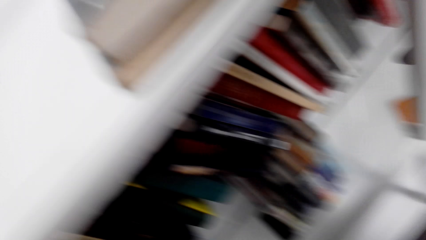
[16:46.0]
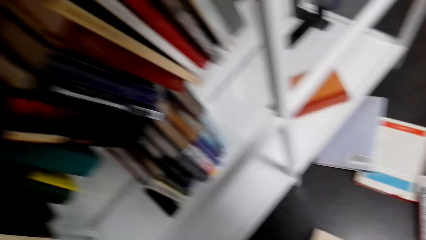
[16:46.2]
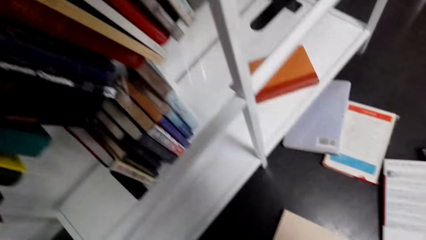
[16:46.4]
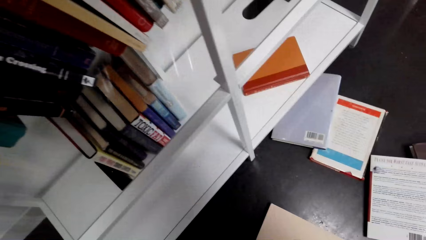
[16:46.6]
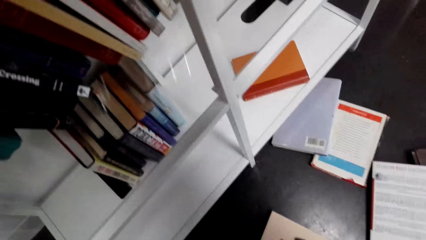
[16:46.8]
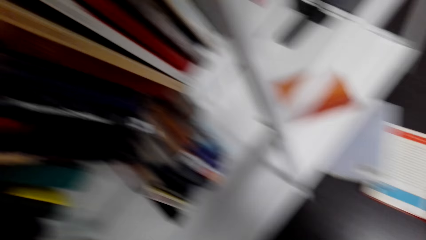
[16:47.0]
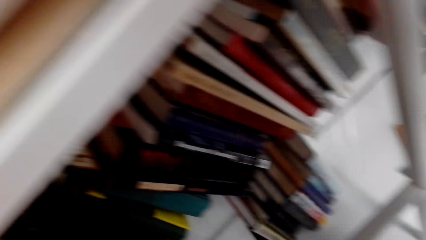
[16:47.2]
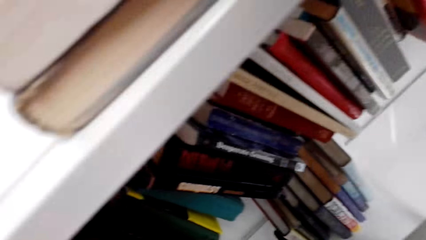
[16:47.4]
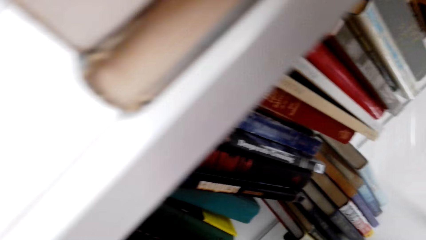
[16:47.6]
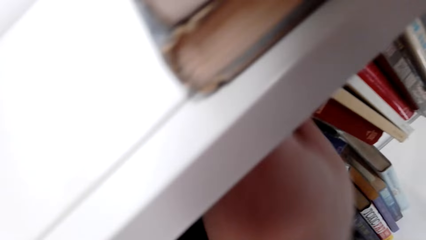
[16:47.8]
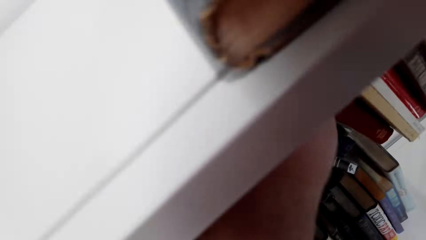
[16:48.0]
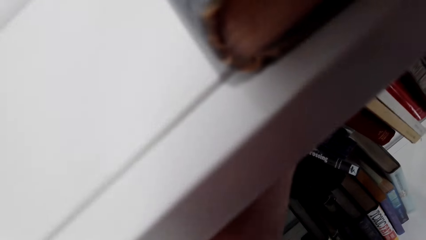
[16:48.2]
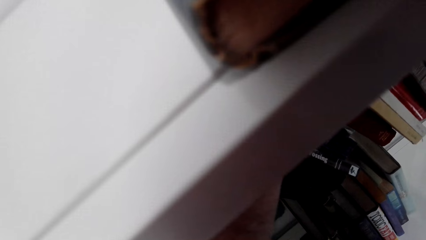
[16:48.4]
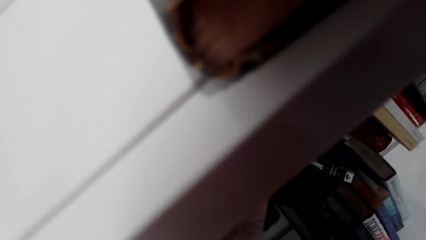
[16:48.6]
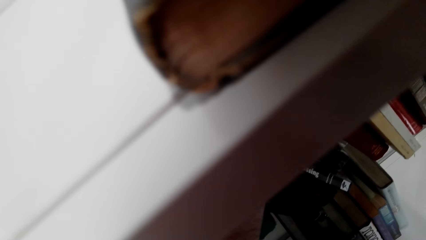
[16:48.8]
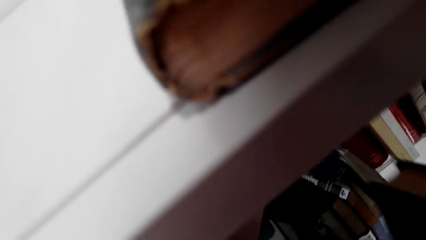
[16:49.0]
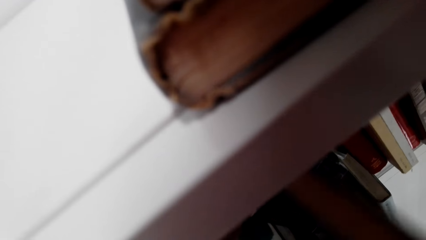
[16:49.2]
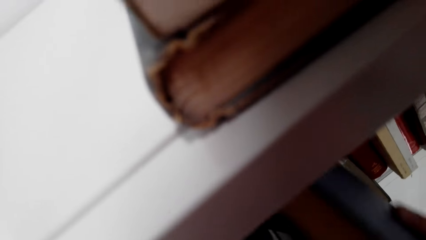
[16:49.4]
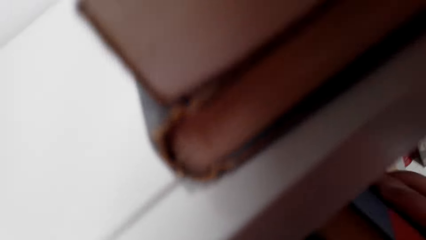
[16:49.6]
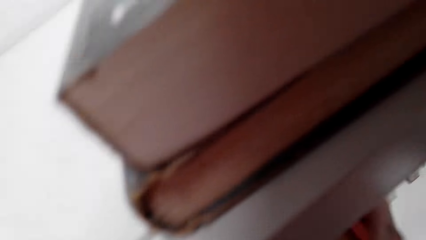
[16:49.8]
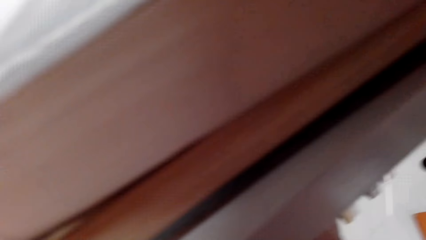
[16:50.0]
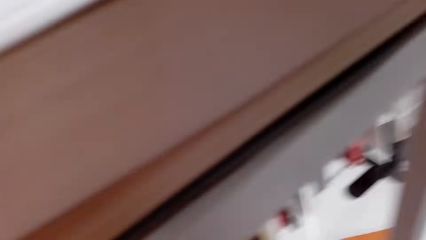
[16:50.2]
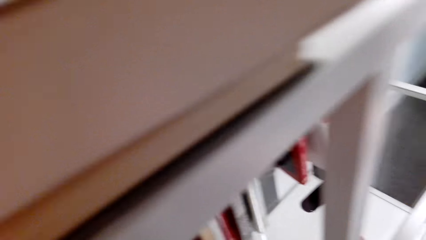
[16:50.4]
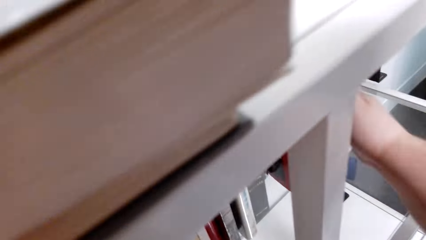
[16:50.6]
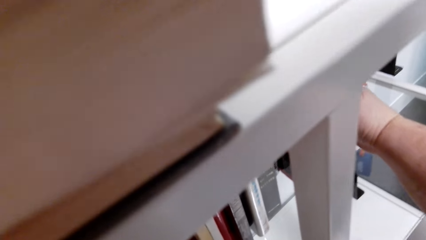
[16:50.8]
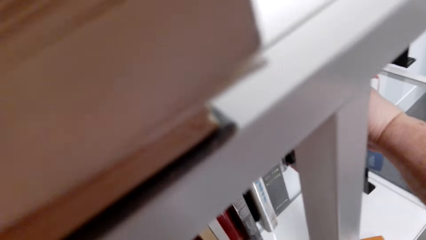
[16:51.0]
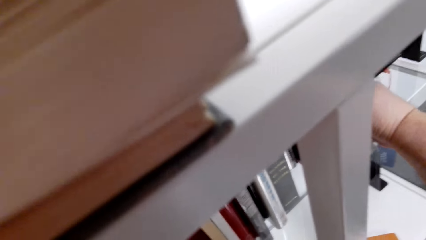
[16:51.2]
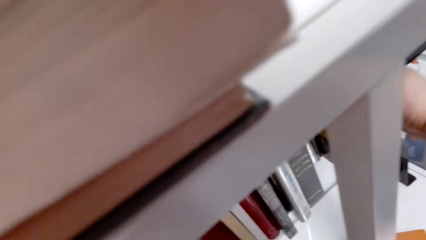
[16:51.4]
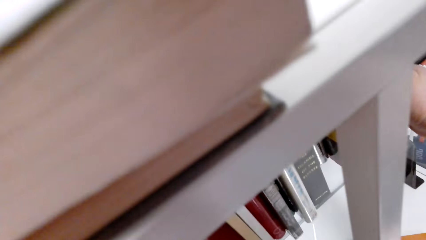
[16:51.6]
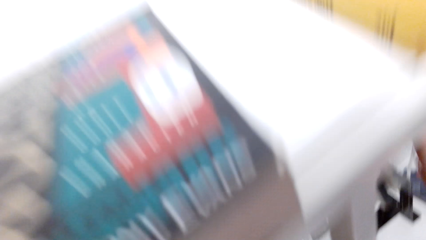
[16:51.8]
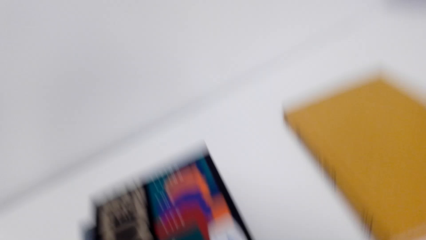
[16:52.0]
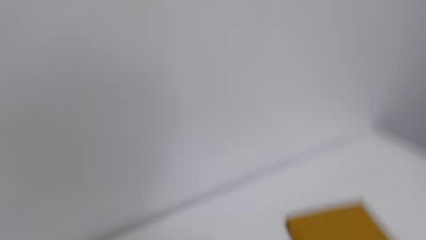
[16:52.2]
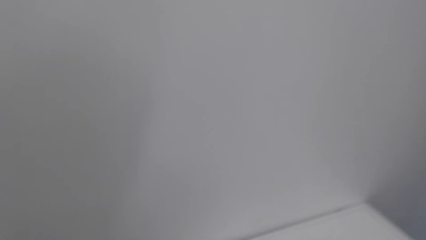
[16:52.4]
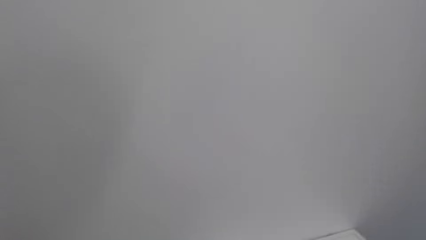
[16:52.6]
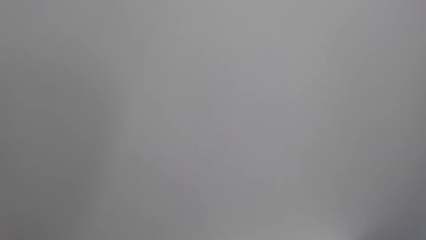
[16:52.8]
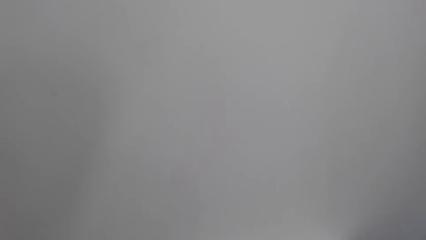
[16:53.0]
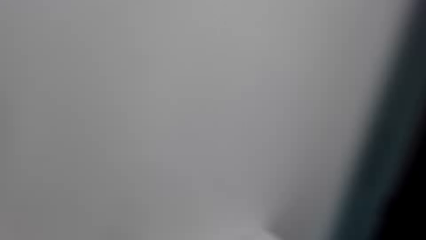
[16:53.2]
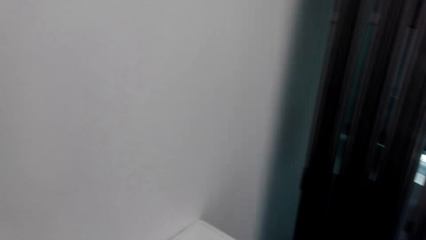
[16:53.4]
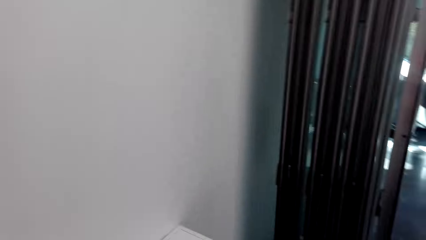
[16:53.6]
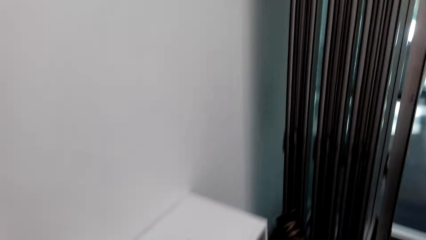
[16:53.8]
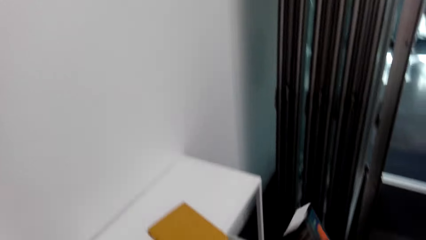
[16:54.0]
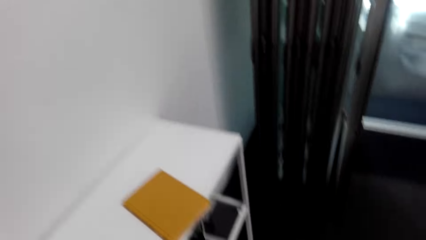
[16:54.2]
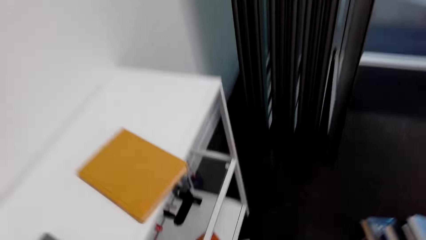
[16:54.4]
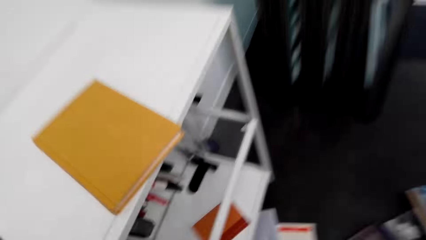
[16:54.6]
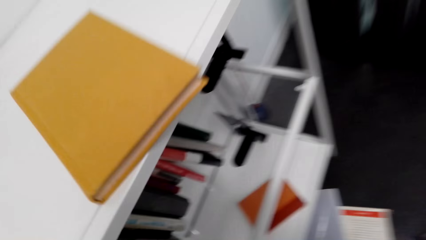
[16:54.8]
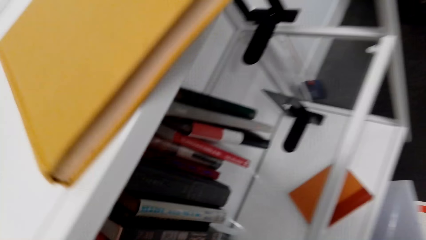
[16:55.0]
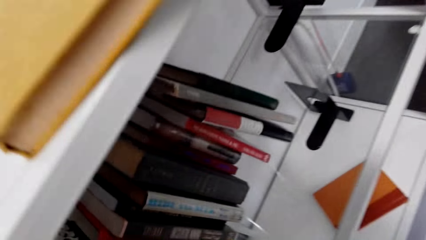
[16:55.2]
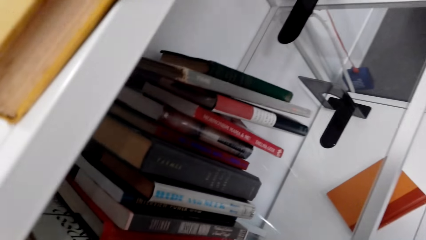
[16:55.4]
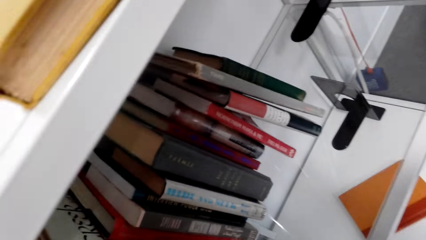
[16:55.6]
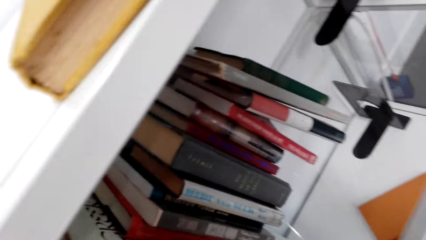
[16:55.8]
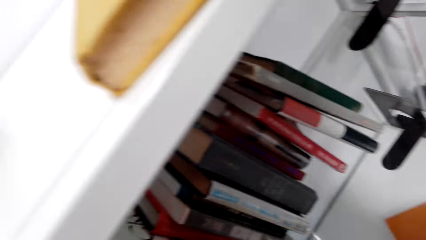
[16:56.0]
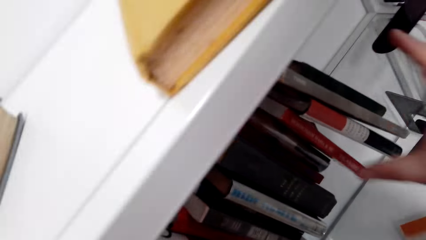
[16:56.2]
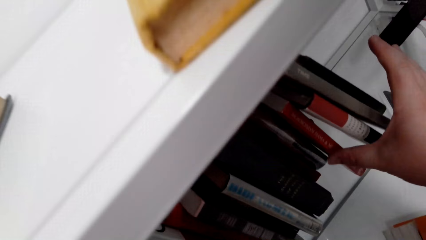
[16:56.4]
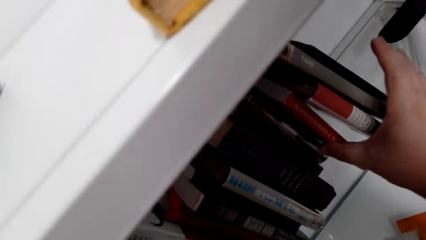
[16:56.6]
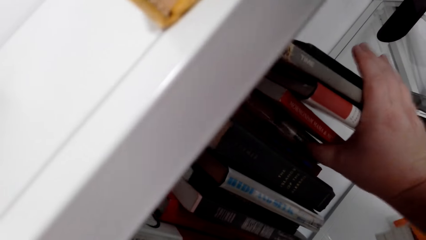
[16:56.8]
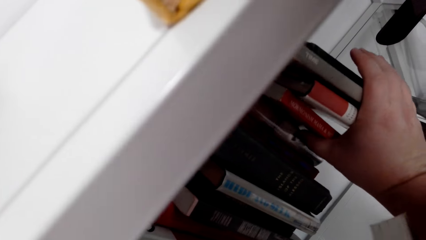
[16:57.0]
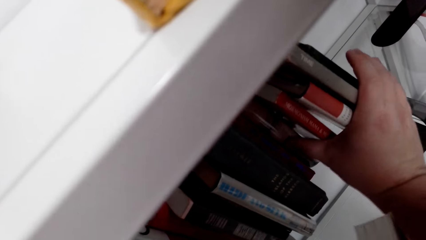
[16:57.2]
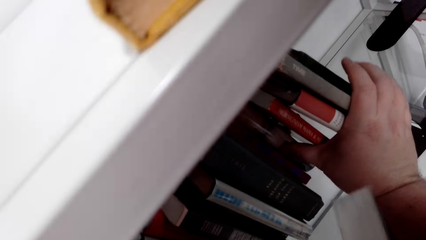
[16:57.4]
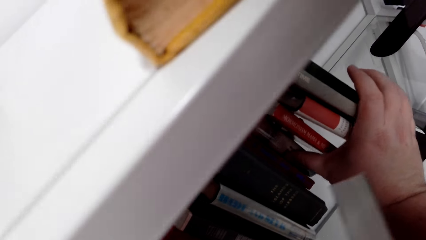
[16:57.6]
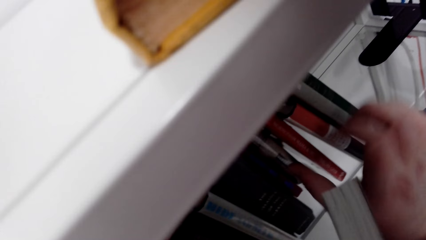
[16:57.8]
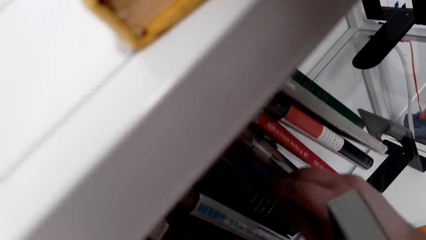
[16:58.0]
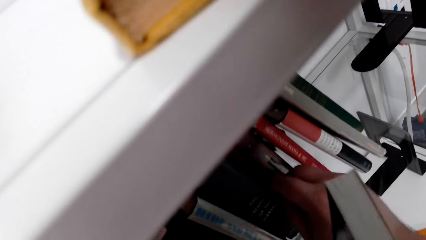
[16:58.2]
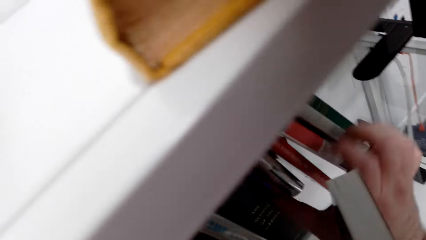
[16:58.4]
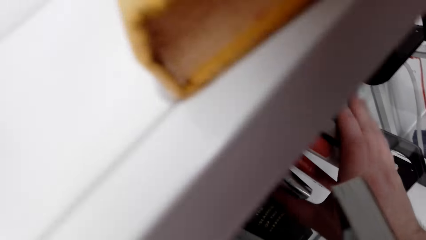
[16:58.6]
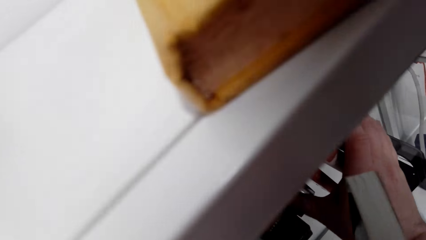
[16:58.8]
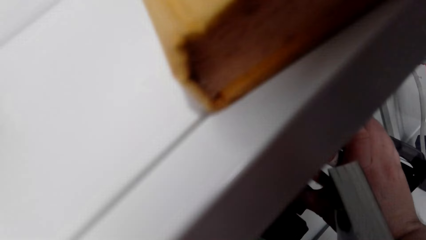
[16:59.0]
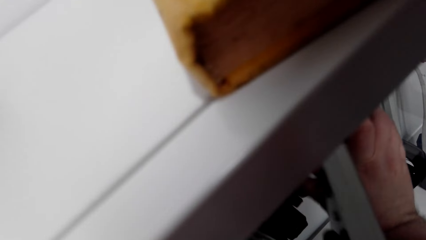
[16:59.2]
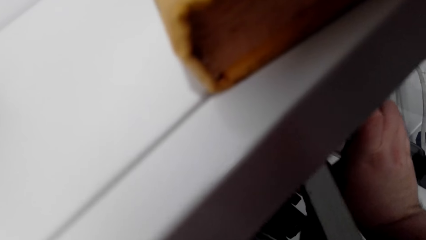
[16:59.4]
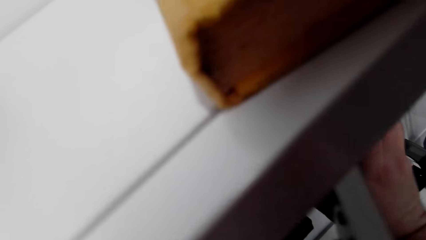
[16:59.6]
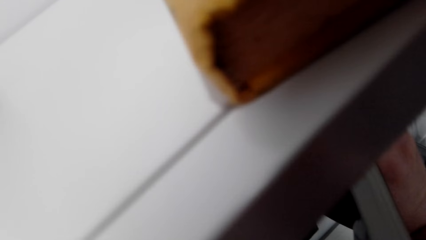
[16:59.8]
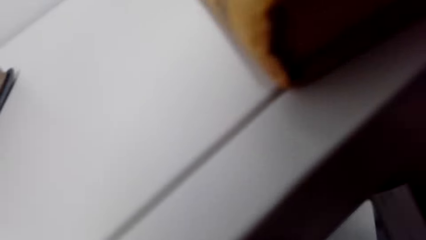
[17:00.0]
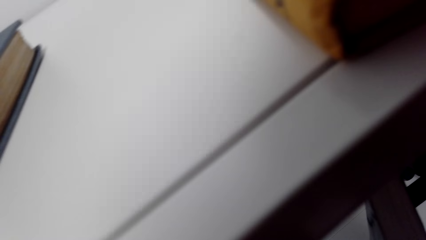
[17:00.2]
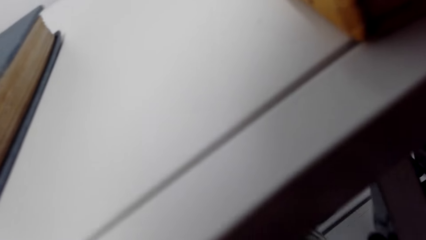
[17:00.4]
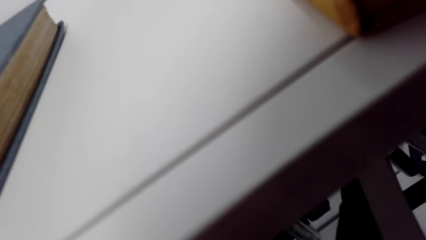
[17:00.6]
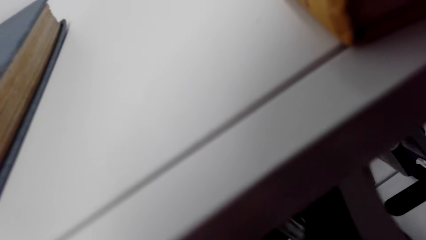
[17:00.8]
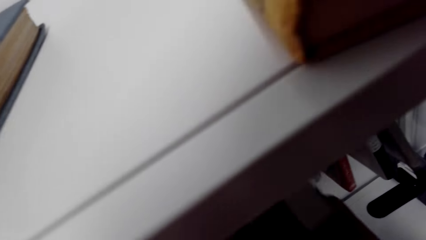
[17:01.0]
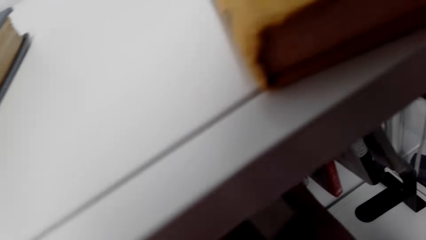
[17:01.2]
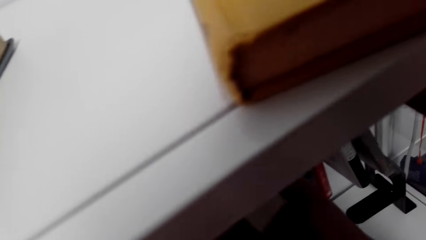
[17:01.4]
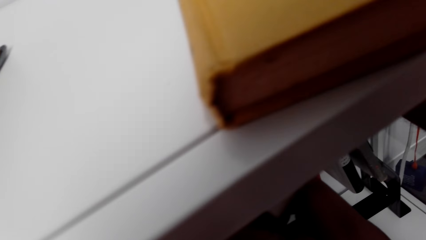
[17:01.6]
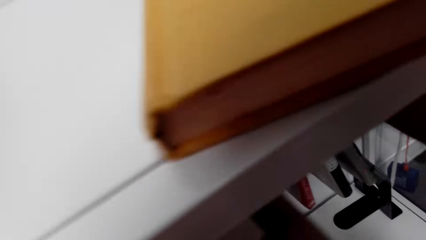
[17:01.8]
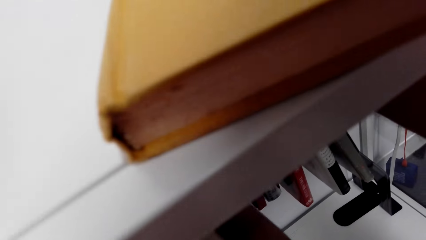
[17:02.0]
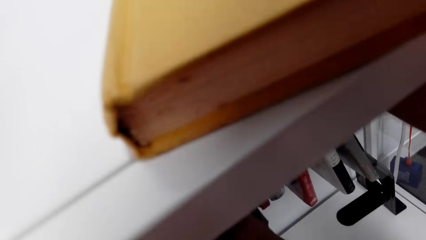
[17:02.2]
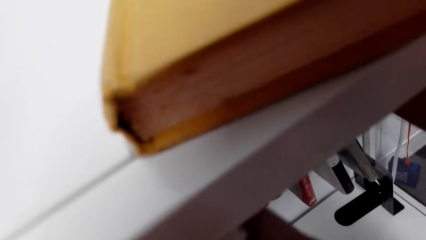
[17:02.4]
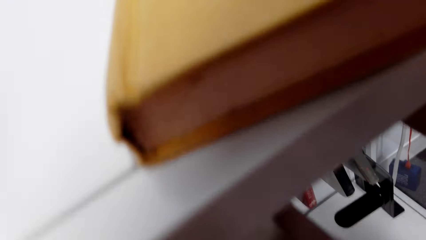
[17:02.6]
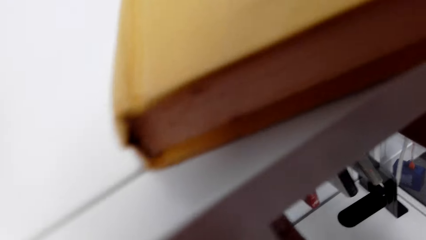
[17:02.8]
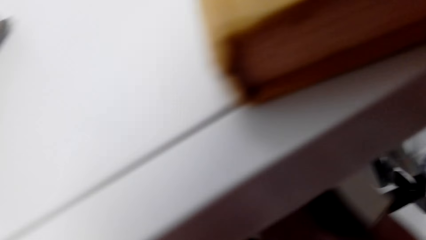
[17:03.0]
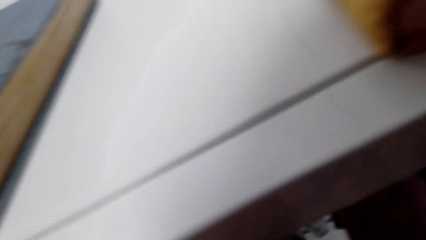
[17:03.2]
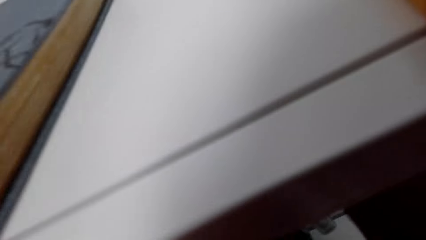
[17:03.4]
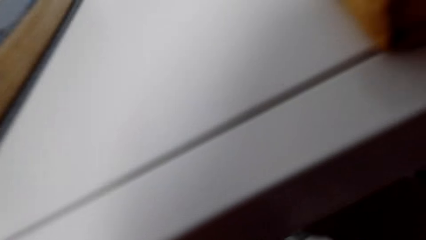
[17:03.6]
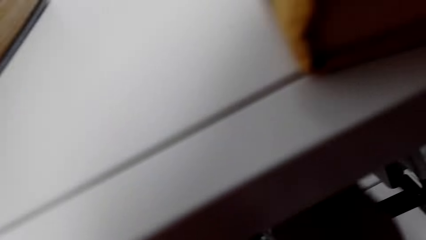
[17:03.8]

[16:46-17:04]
The camera wearer places the book on the shelf. They hold the book. They space the books on the shelf, and place the book on the shelf.
